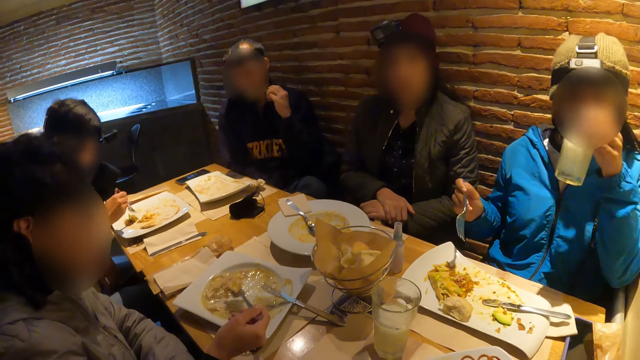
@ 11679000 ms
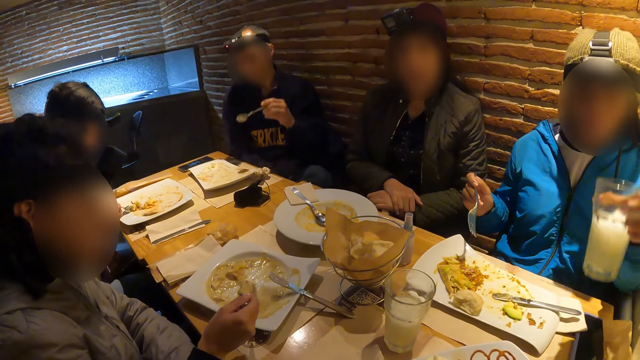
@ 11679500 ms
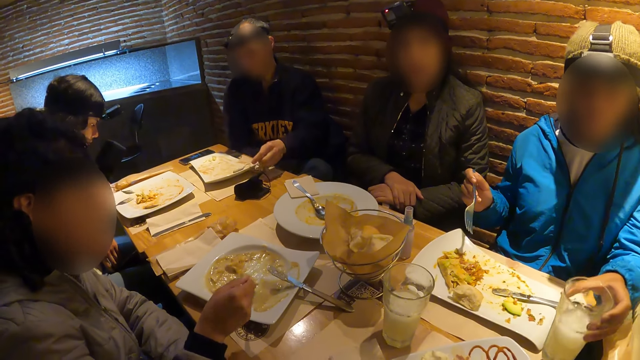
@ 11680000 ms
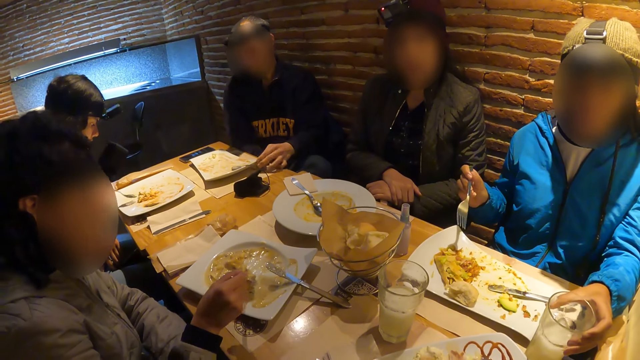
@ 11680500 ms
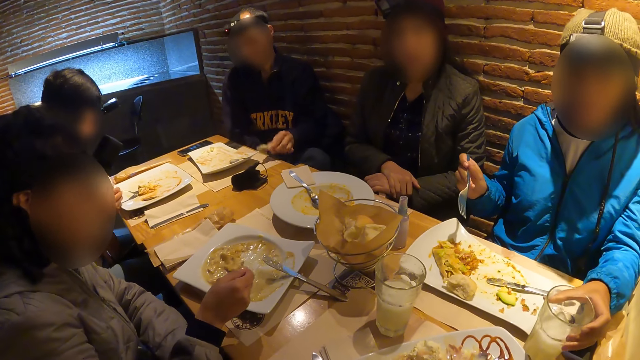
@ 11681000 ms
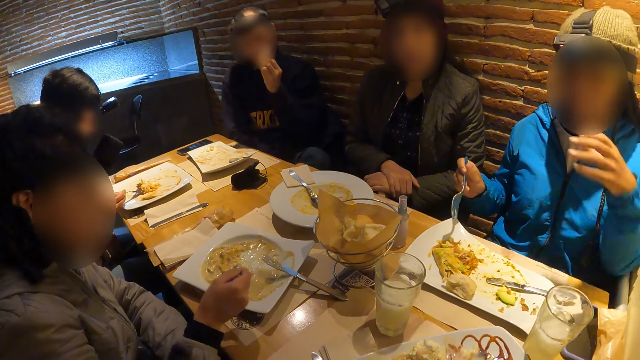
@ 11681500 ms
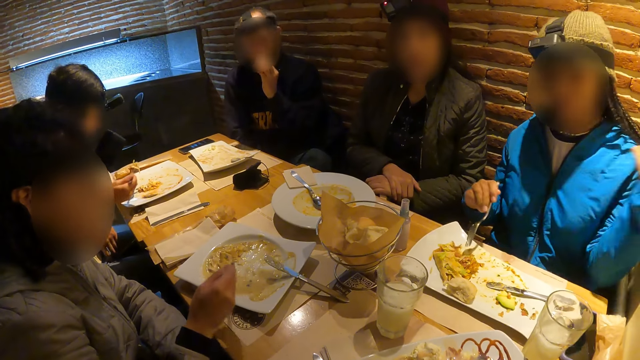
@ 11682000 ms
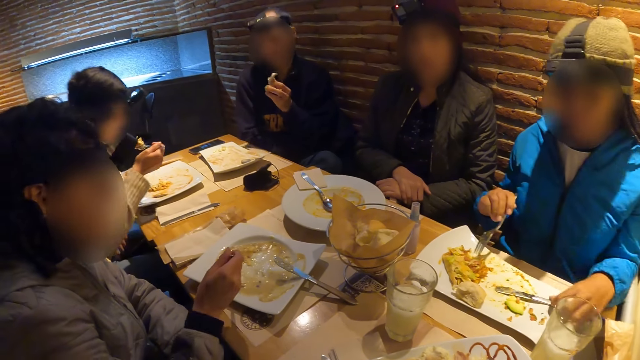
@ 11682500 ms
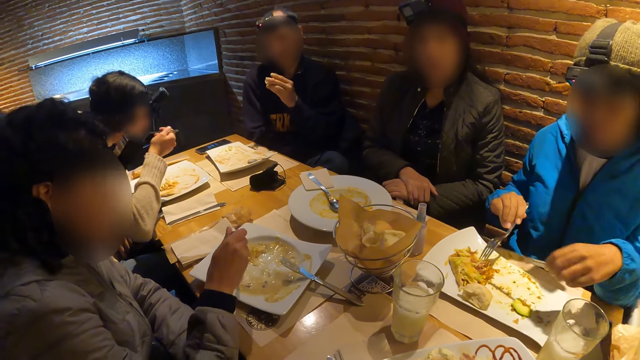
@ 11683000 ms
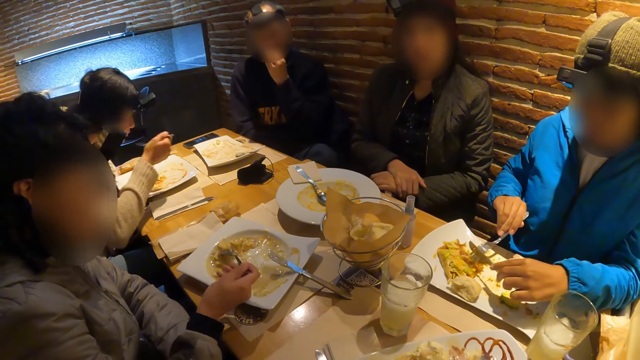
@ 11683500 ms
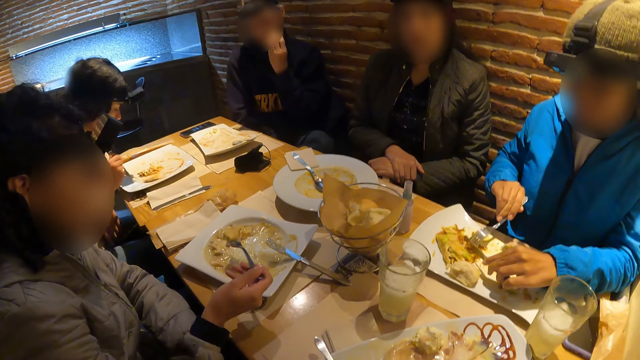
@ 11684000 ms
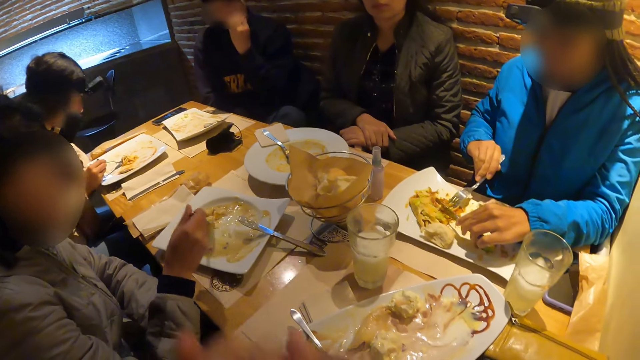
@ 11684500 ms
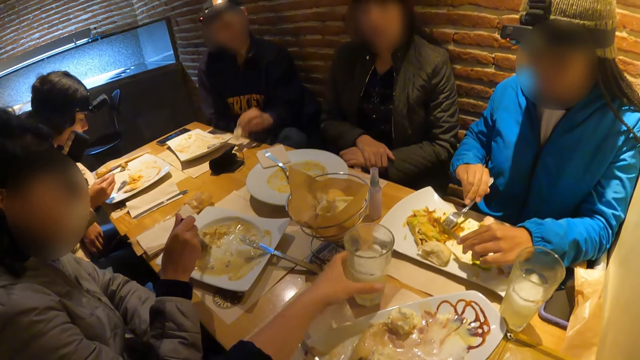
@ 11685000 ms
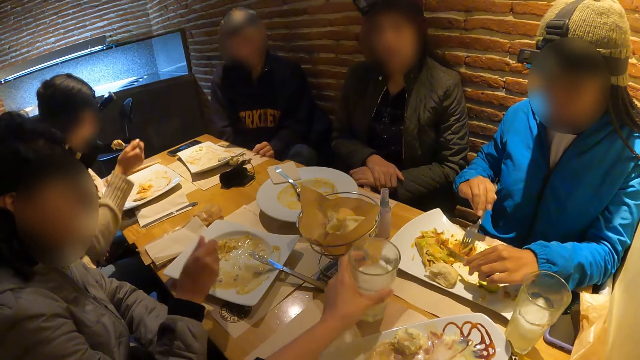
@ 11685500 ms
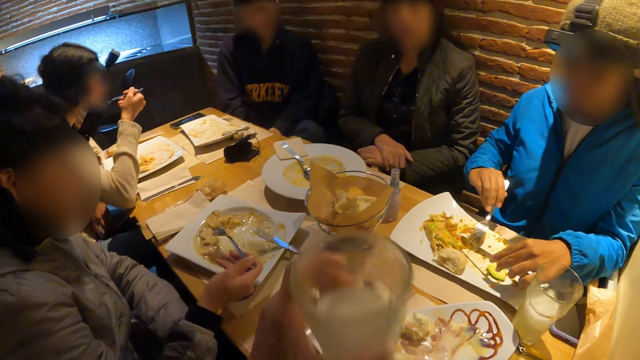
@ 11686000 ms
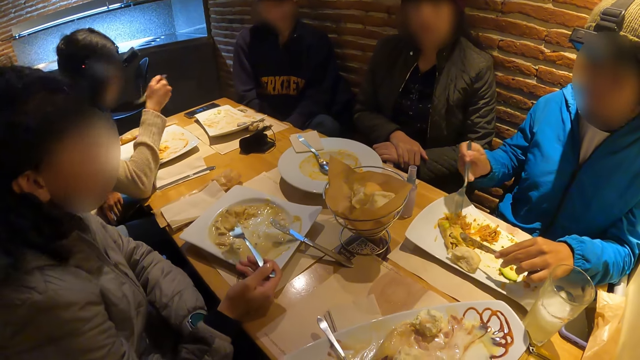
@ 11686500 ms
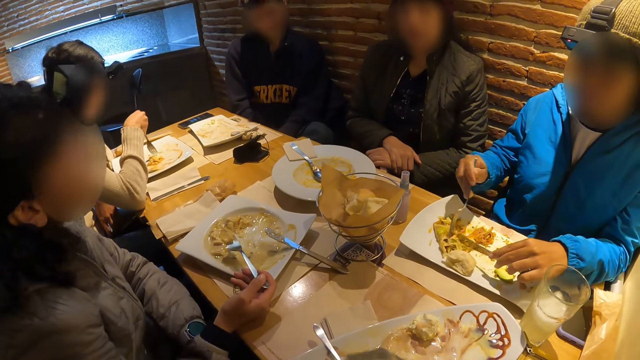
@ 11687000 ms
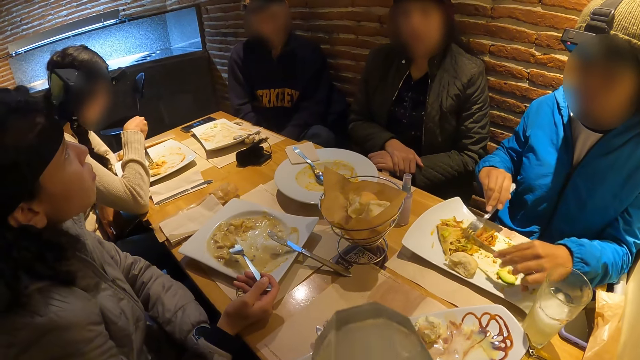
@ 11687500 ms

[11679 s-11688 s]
A woman drops the glass cup on the table with her left hand. A man drops the spoon on a plate with his left hand. The man lifts food from the table with his left hand. Another woman puts food in her mouth with a fork in her right hand. The man puts food in his mouth with his left hand. The first woman packs food with the fork in her right hand. A person cuts food. The camera wearer picks up a glass cup from the table with her left hand. The other woman puts food in her mouth with a fork in her right hand. The camera wearer drinks something.

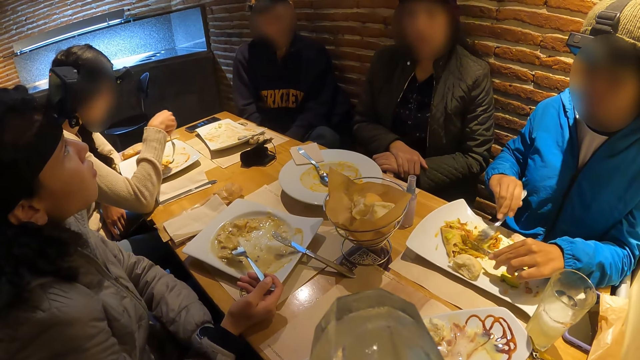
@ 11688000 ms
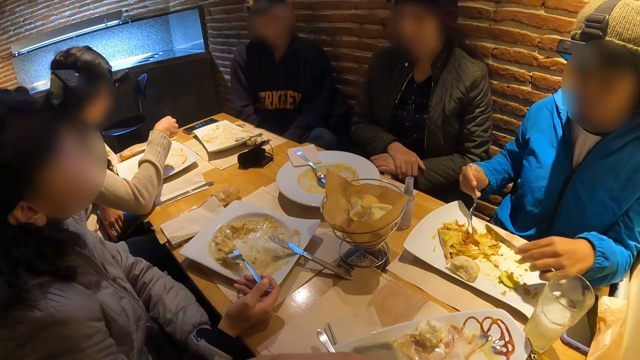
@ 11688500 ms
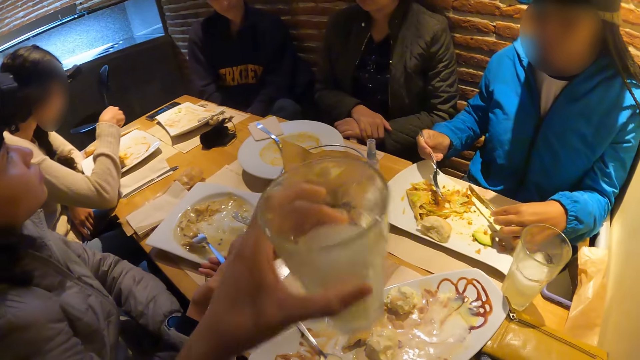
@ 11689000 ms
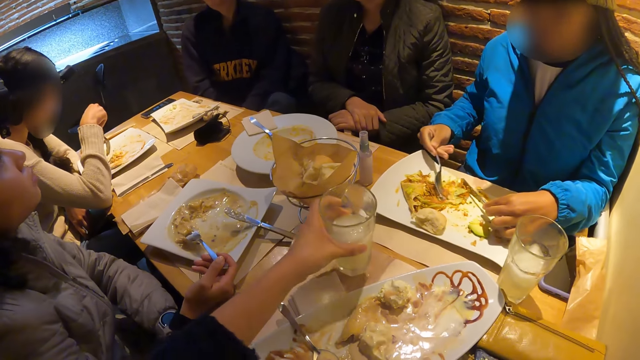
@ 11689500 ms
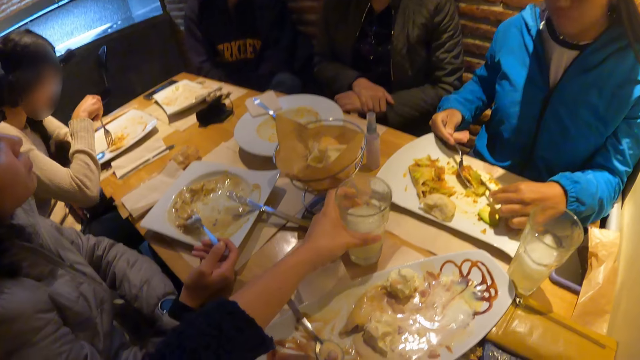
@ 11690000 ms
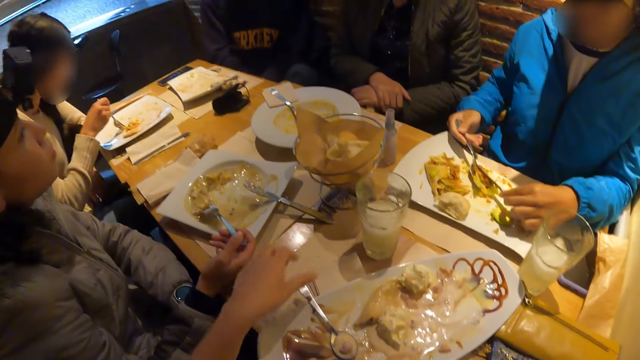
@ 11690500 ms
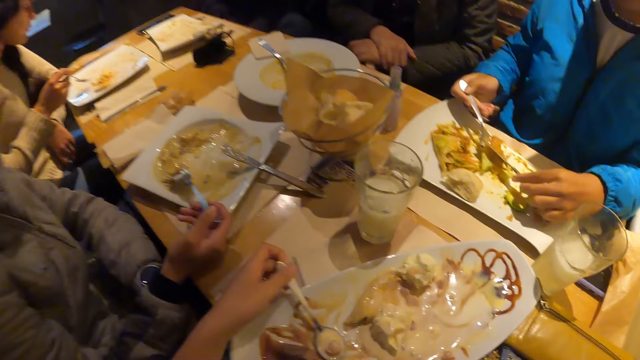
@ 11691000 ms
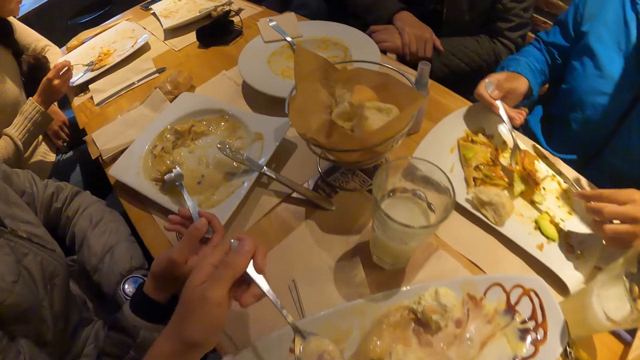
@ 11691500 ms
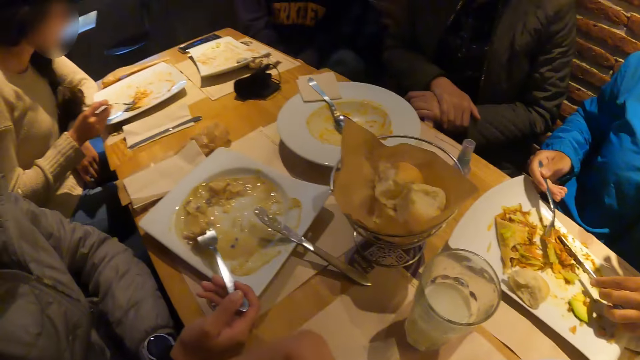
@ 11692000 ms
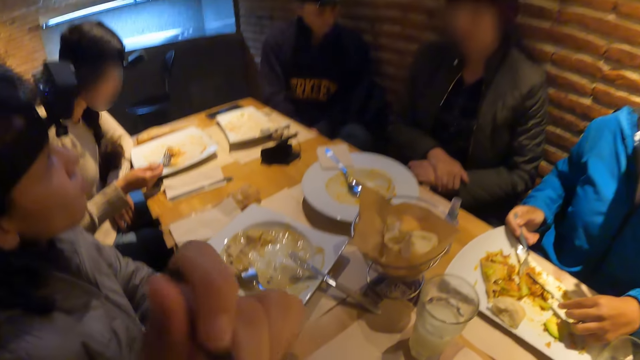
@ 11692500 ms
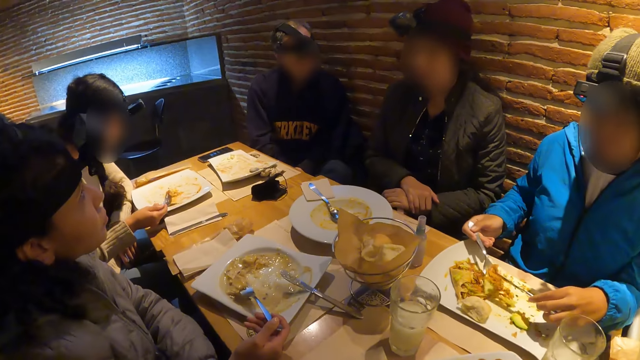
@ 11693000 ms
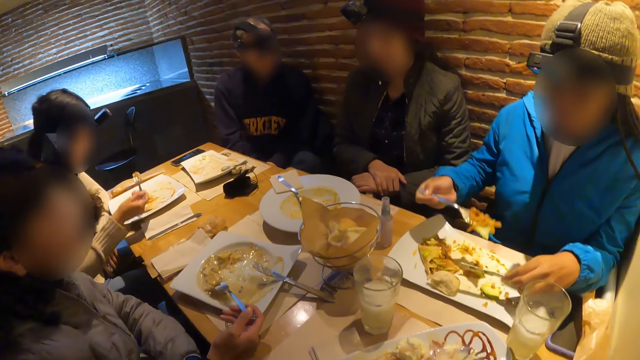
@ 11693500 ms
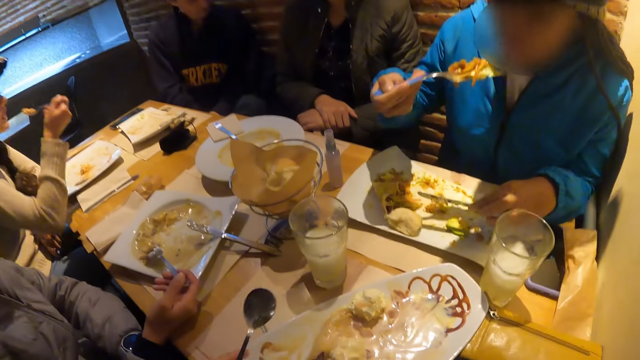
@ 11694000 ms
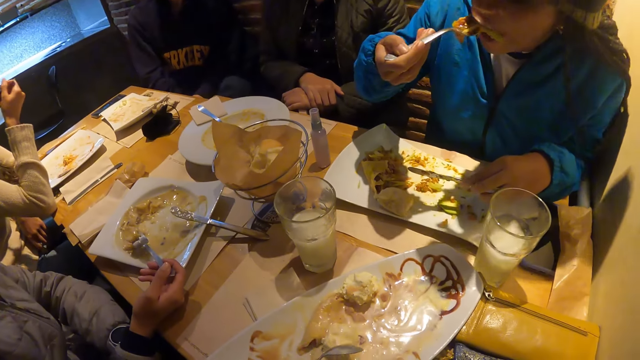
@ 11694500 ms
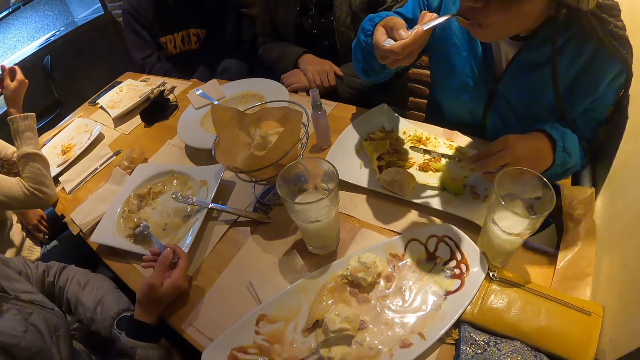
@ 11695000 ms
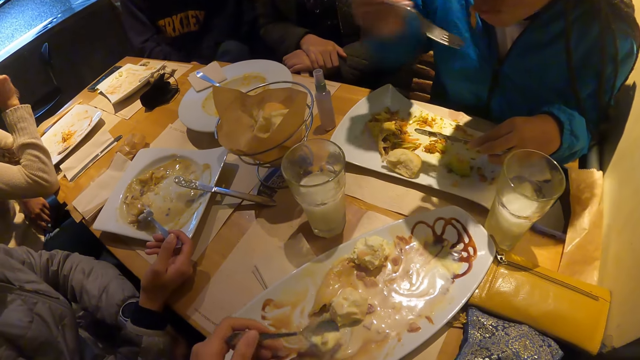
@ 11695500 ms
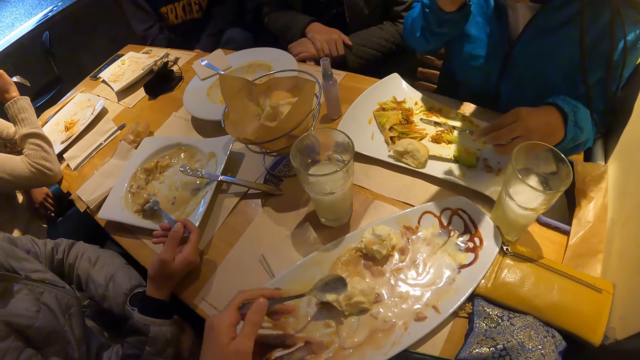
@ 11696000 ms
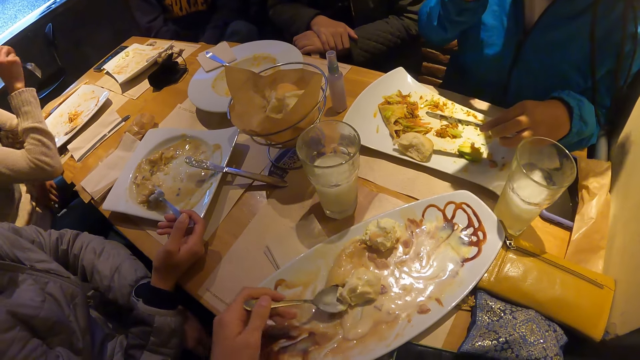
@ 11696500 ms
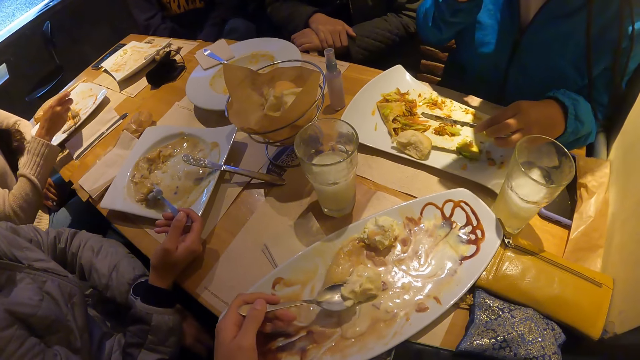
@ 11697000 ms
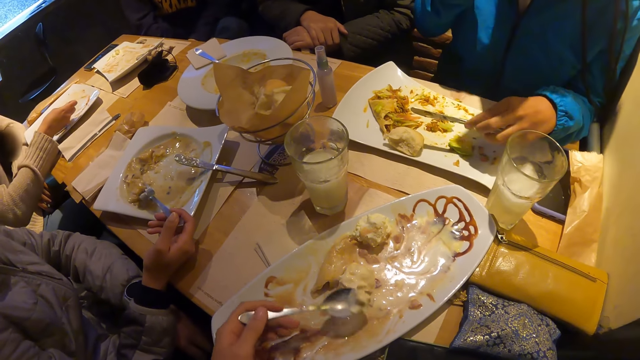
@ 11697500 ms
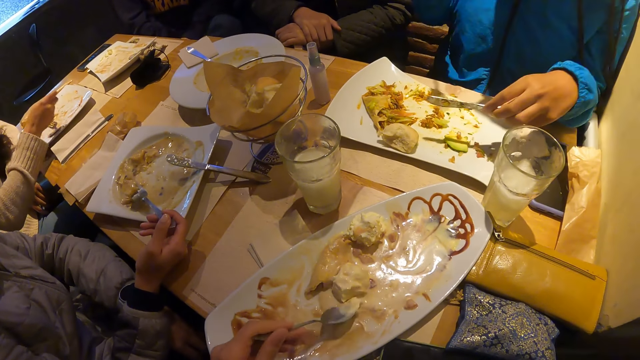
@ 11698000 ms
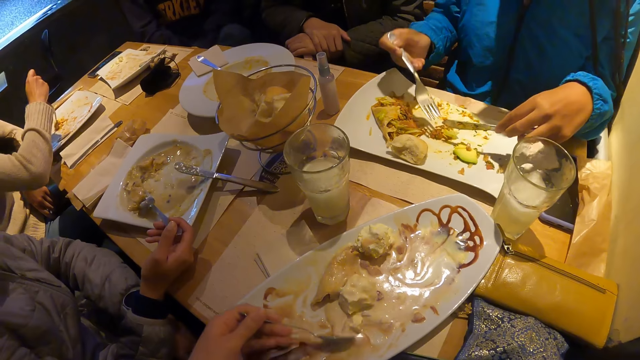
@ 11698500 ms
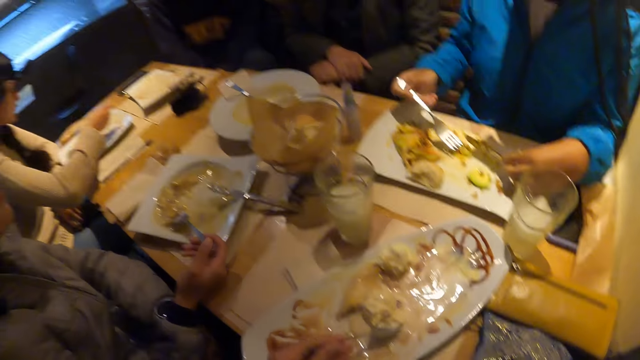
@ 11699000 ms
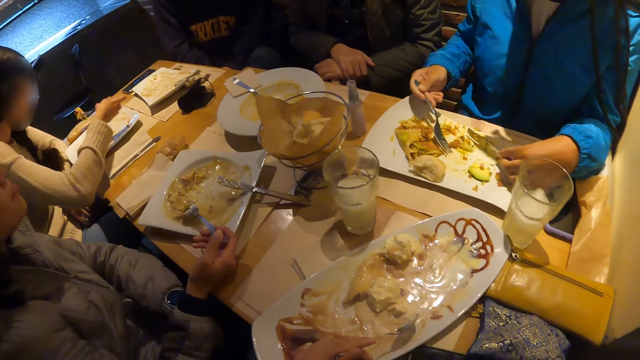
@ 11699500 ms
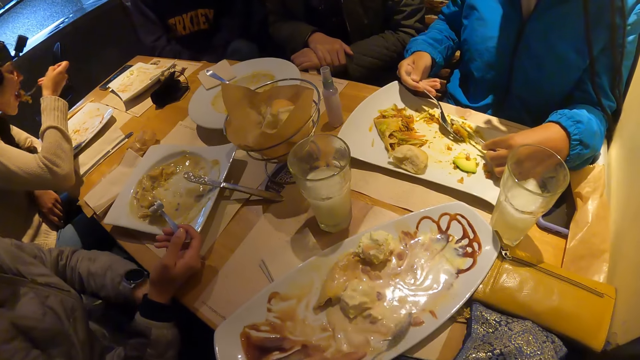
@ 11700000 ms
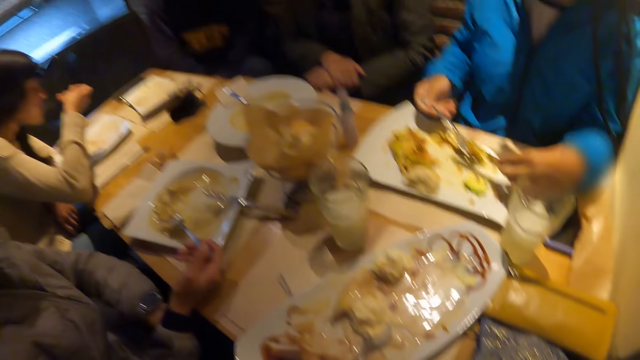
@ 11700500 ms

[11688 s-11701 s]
The camera wearer drops the glass cup on the table with her left hand. She picks up a fork with her left hand. She scoops food. A woman eats with the fork in her right hand. Another woman packs food with the fork in her right hand. The camera wearer picks food from the plate with the spoon in her left hand. The first woman eats food. The other woman puts food in her mouth with a fork in her right hand.
